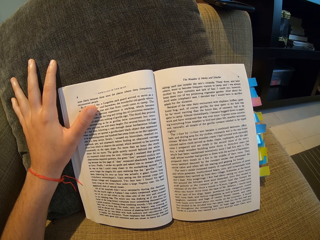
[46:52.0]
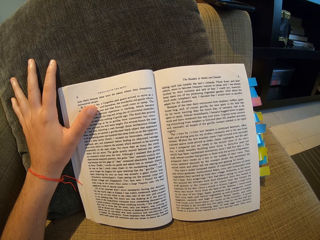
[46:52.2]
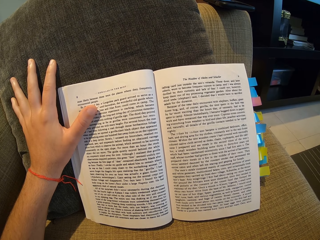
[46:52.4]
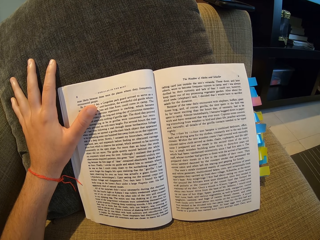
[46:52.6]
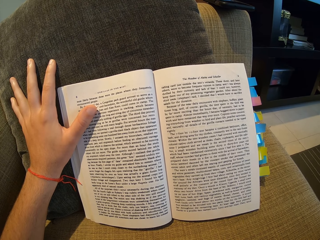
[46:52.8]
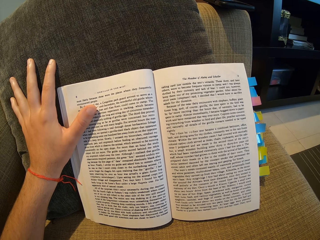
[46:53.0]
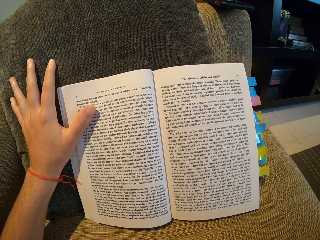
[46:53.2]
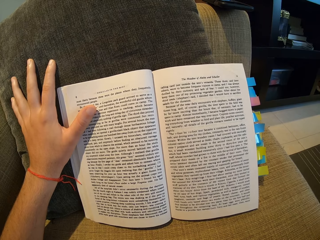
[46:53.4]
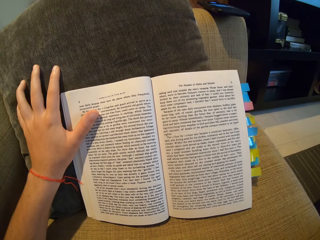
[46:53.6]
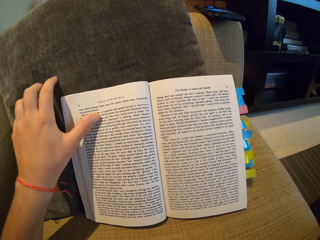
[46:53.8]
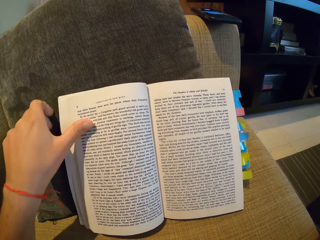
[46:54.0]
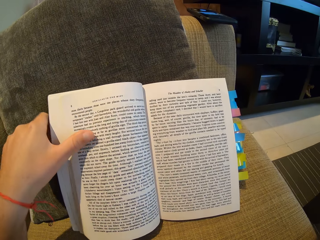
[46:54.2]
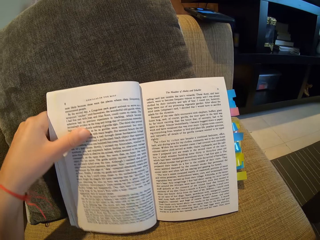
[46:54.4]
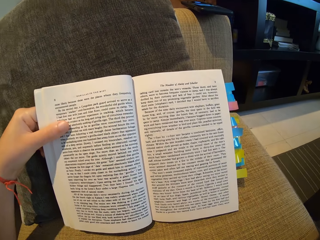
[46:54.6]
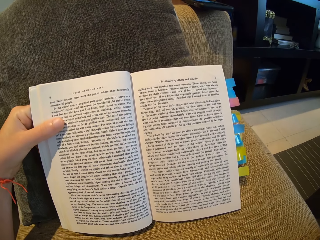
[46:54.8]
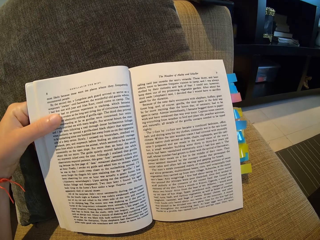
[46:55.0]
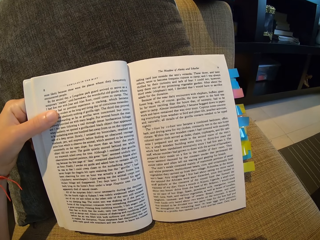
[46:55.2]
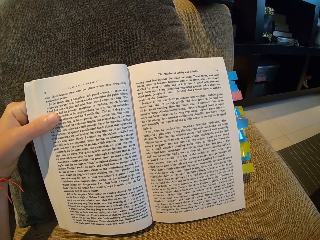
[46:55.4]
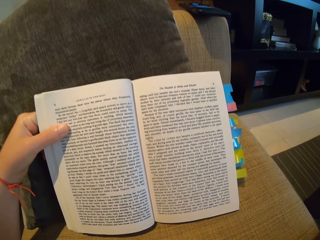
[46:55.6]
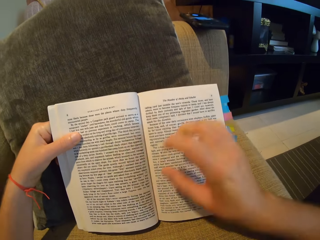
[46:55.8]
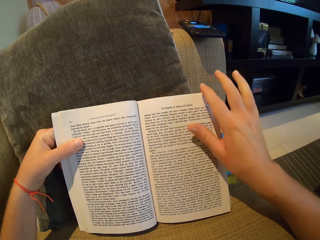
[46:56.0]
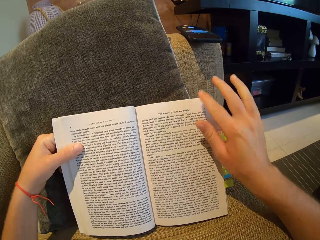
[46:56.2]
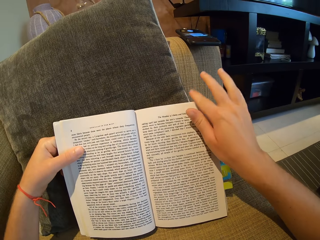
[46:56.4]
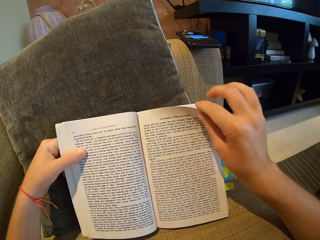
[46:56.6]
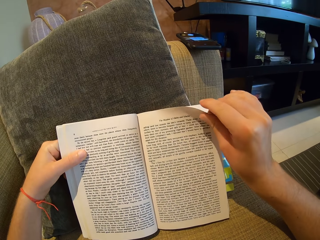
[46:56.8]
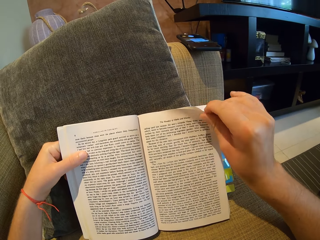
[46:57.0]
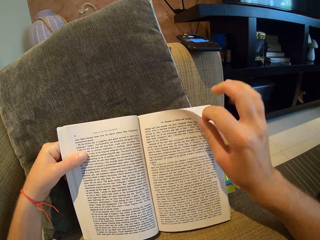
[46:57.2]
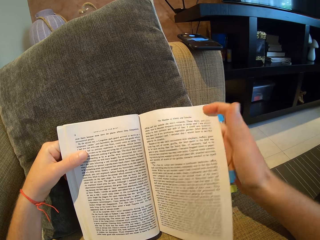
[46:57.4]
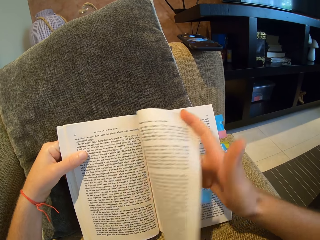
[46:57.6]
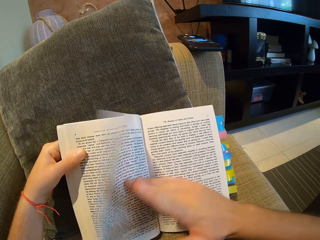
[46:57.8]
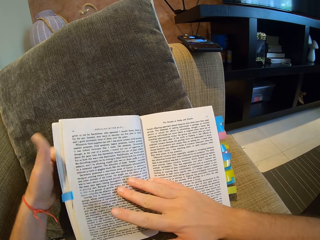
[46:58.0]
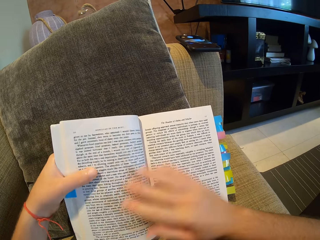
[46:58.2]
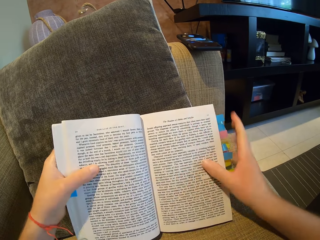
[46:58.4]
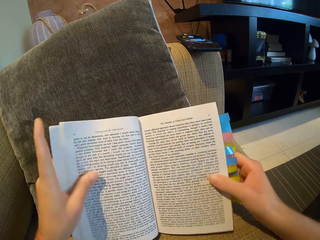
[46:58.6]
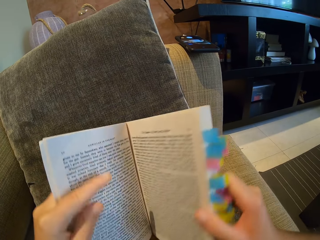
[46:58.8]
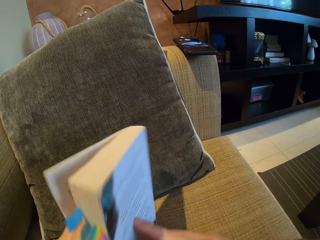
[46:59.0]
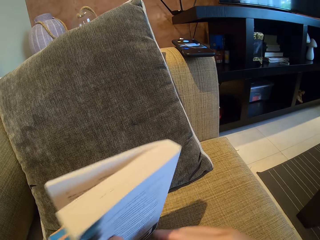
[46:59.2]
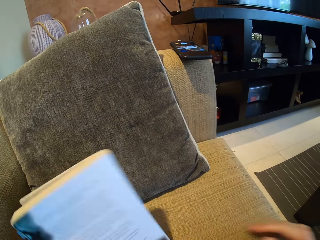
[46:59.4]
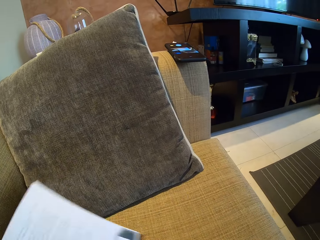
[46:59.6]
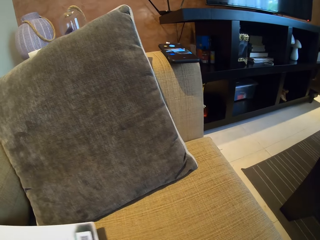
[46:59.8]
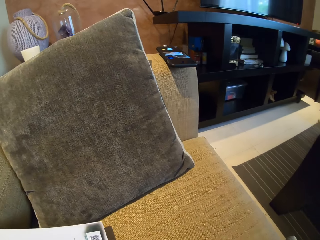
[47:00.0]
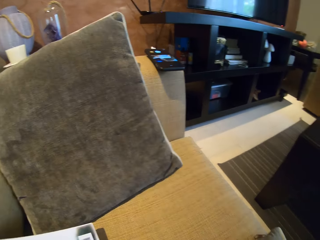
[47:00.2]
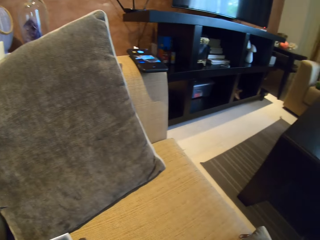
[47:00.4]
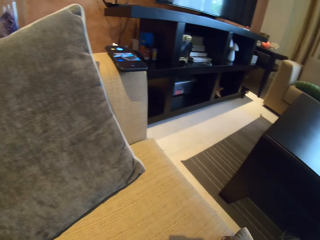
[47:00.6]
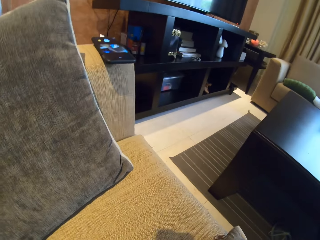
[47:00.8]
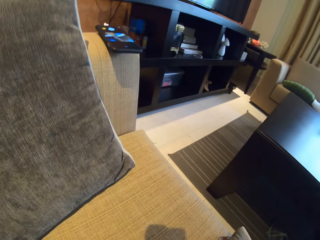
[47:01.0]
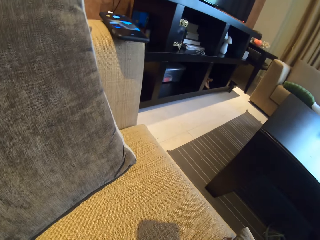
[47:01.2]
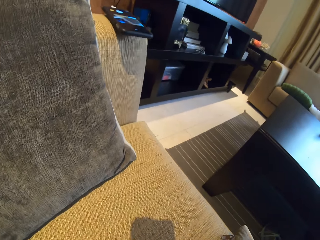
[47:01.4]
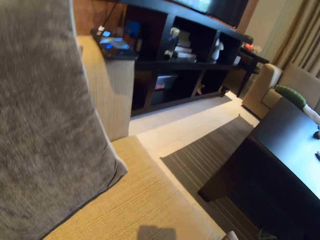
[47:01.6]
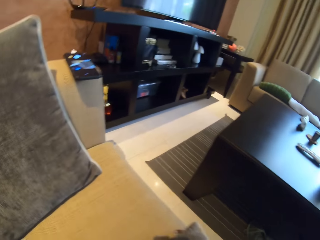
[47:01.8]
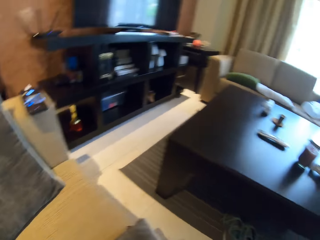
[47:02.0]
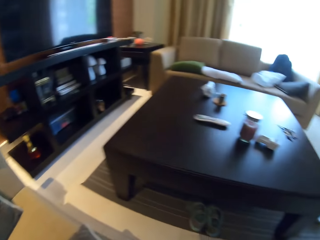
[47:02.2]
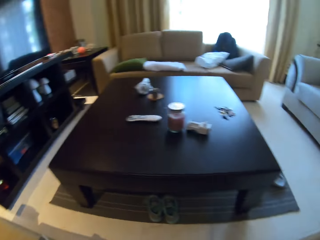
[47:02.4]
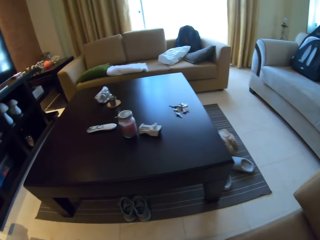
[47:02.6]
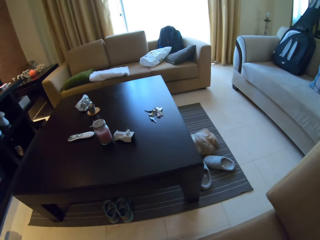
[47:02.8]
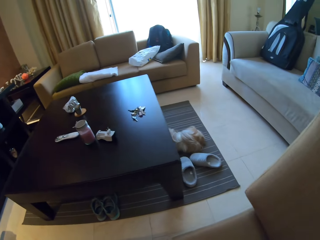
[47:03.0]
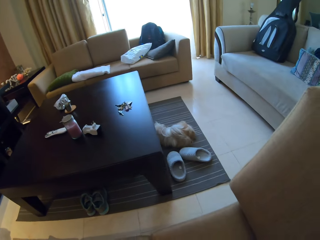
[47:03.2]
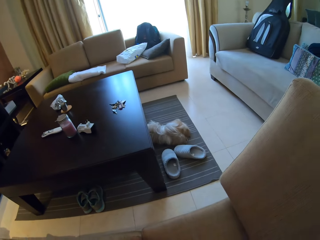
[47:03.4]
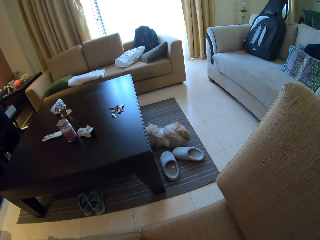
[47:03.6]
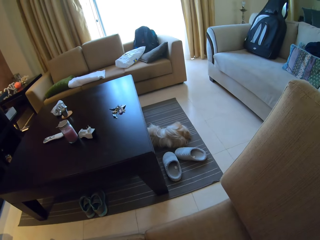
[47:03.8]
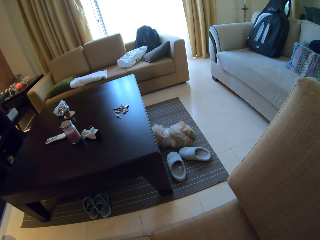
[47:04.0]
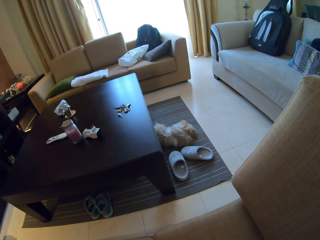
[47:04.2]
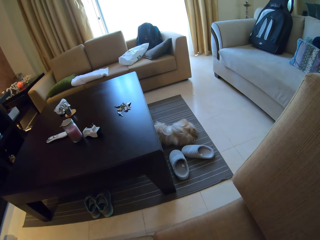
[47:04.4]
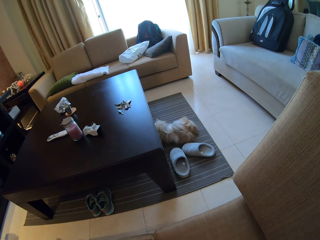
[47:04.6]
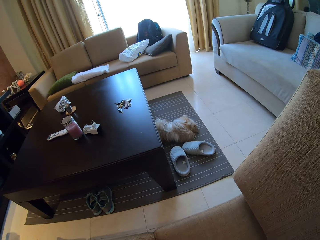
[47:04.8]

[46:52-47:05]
The camera wearer holds the book. They read the book. They open a book page. They hold the book. They close the book. They hold the book. They look around the room.

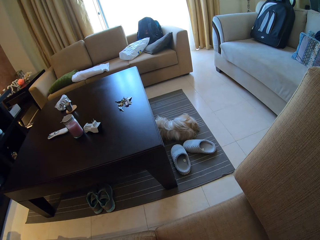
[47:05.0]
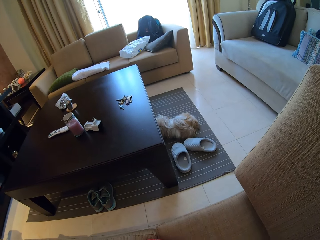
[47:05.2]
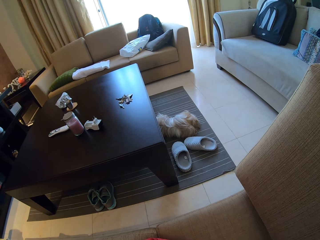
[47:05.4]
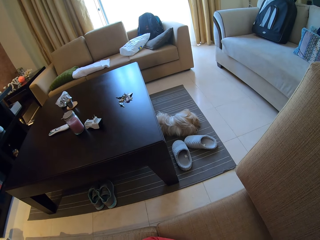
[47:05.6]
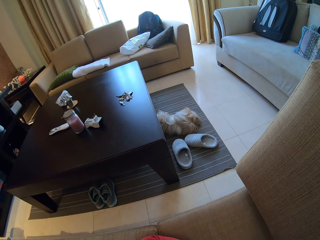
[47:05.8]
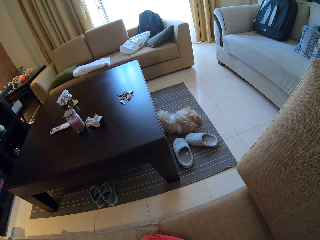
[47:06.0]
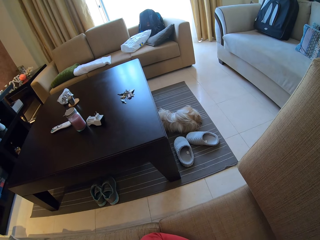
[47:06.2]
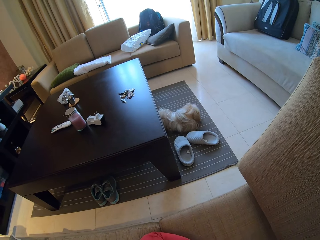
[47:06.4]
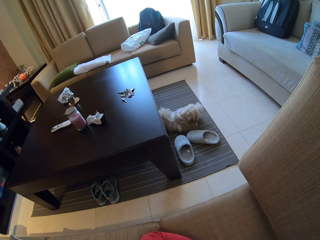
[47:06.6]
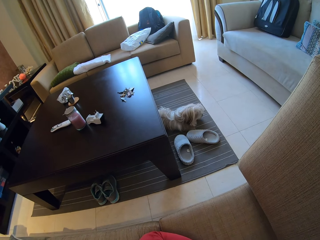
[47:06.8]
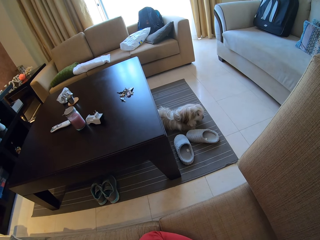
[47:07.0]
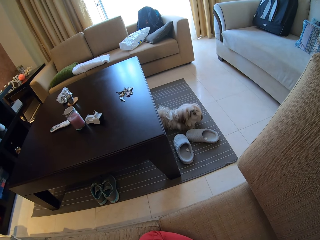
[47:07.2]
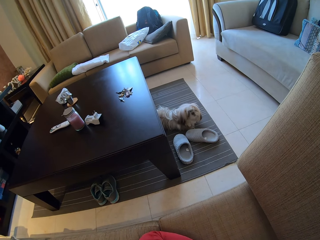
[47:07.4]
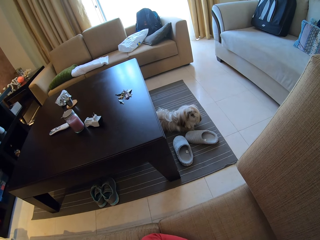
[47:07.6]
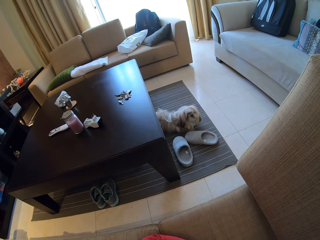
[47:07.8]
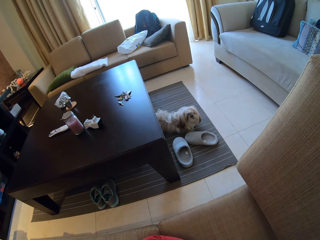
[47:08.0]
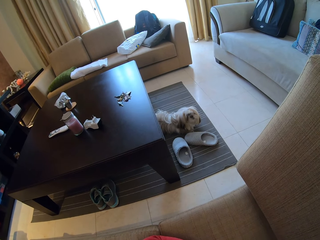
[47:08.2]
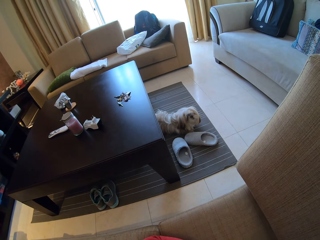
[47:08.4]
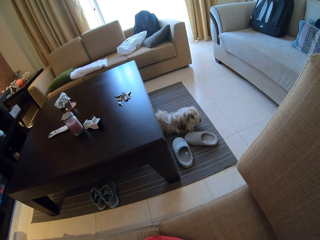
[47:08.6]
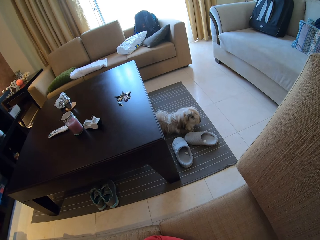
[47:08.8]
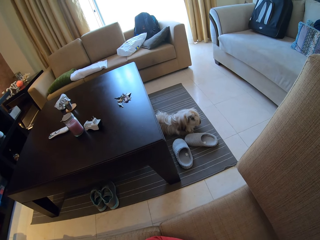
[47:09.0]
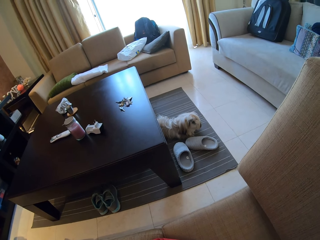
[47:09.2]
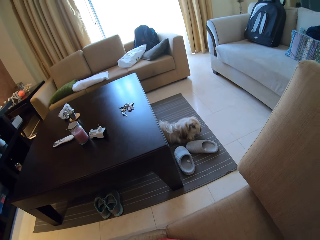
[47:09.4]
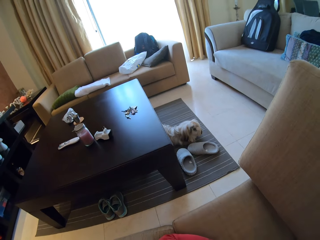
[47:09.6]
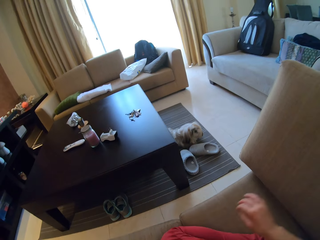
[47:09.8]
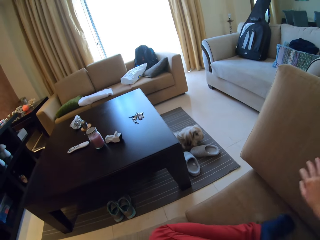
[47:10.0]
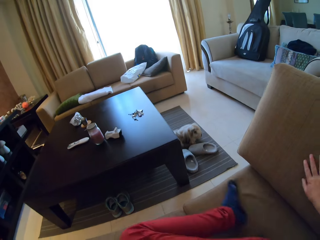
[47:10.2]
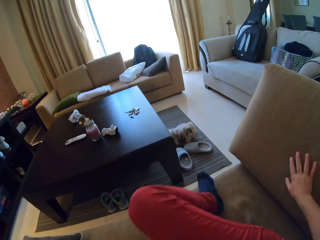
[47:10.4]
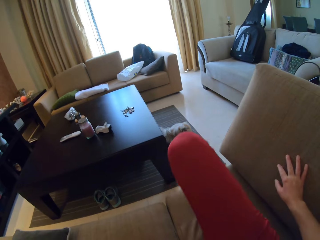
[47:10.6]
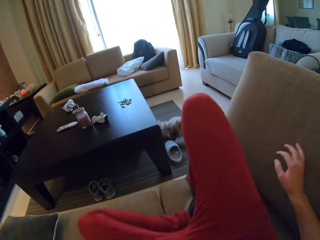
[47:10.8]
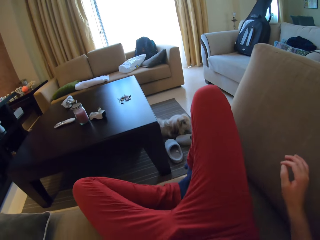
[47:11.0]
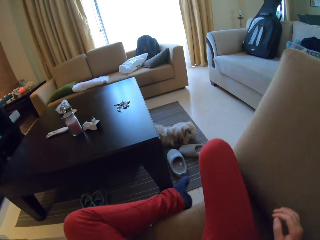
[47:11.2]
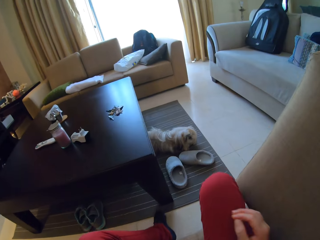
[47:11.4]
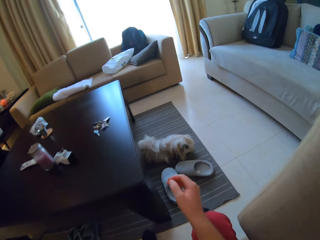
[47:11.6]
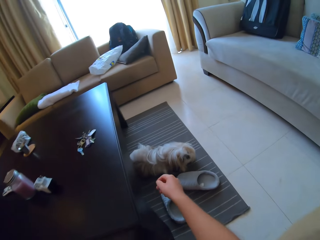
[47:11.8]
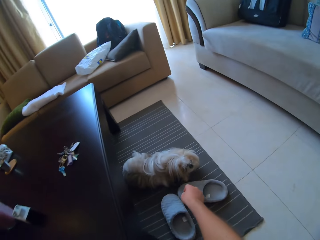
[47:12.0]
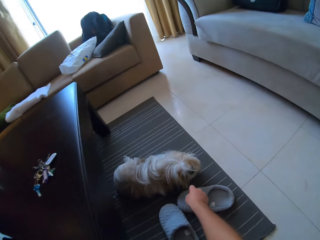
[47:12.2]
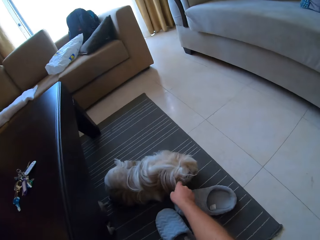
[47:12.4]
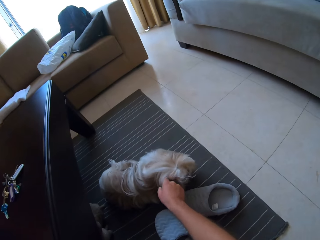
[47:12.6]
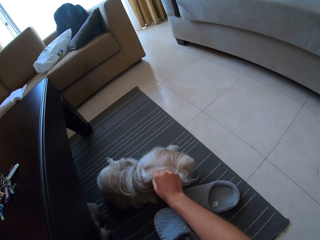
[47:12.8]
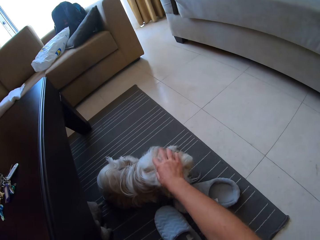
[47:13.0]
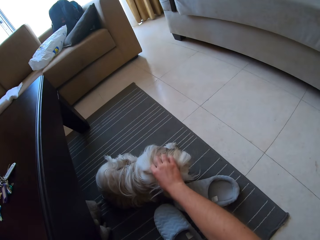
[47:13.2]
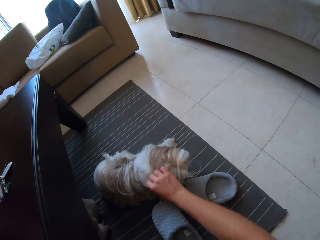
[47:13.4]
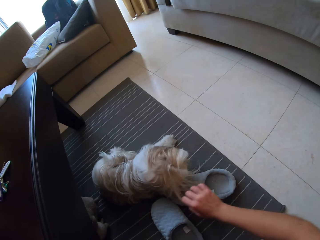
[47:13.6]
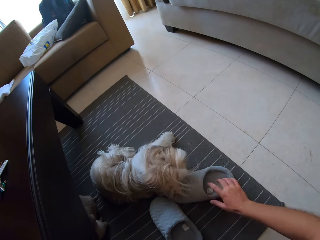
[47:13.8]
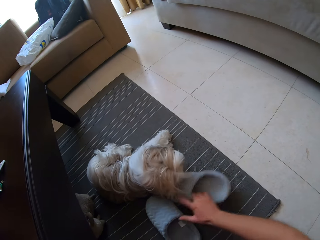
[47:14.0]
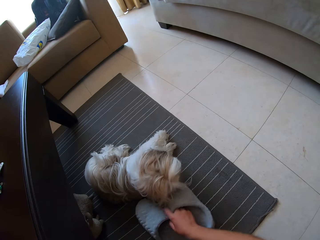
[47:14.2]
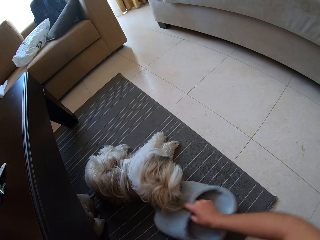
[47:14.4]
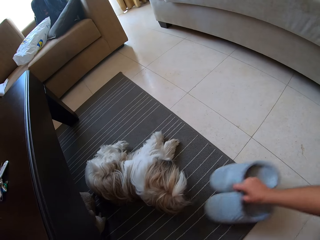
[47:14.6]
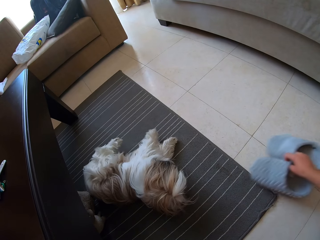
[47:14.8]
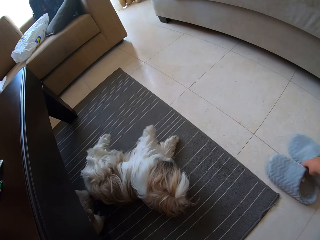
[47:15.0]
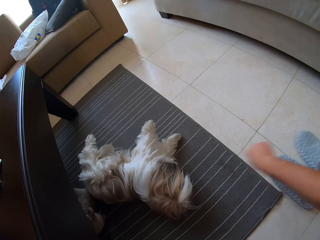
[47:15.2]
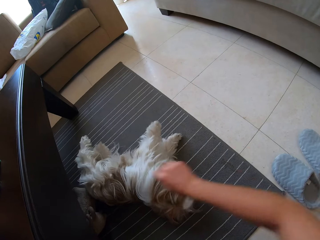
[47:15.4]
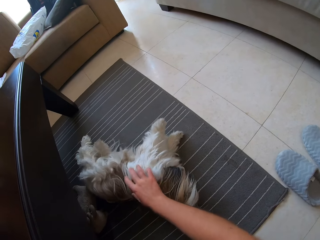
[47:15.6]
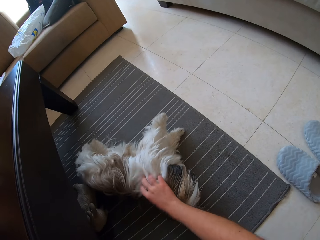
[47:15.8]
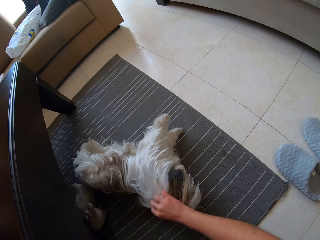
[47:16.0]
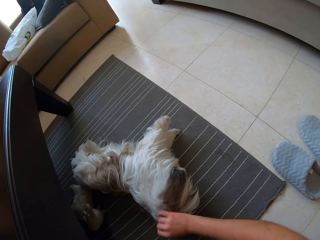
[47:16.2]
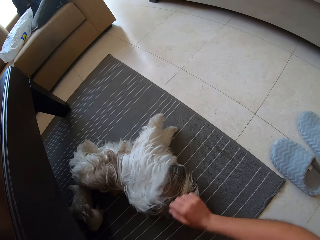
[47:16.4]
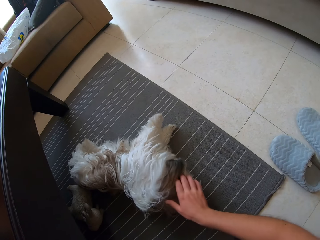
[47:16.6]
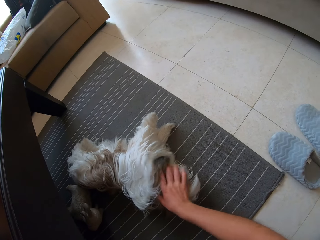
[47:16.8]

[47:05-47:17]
The camera wearer steps on the floor. She touches the dog. She moves her slippers. She plays with the dog.
